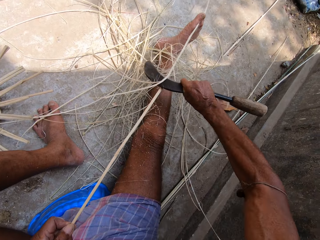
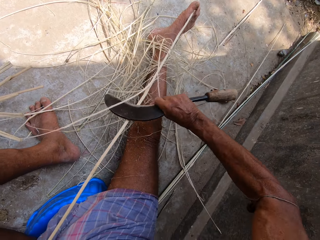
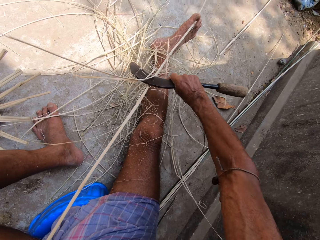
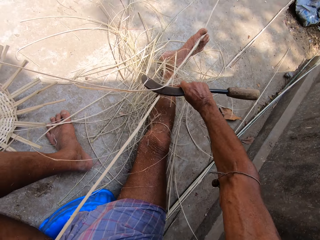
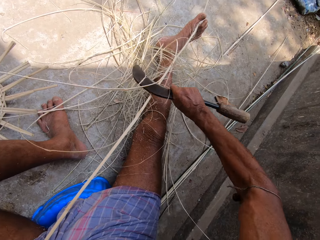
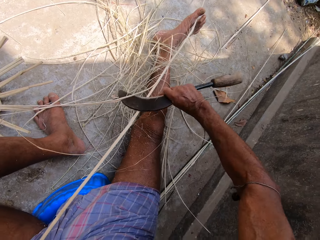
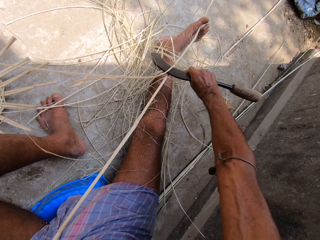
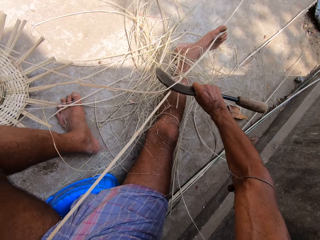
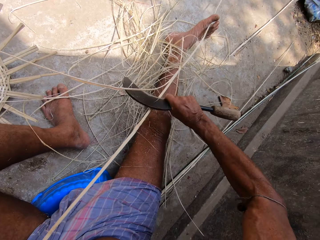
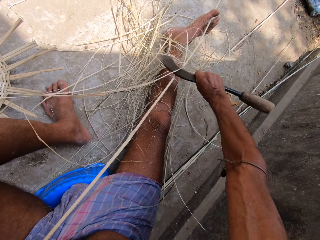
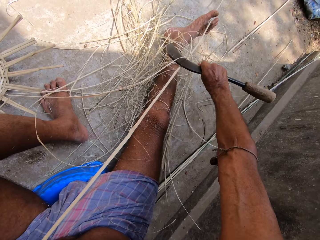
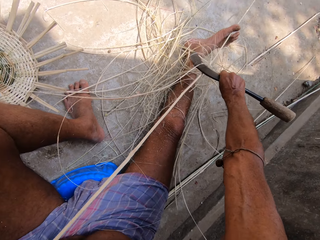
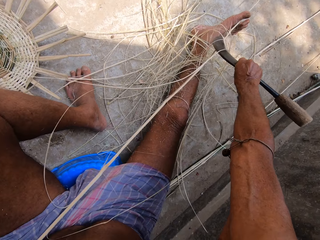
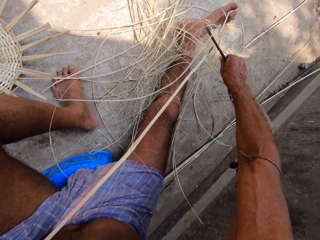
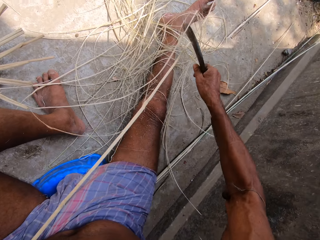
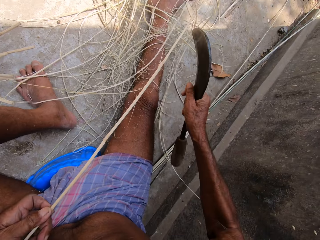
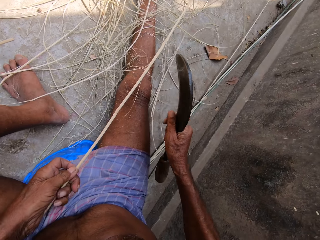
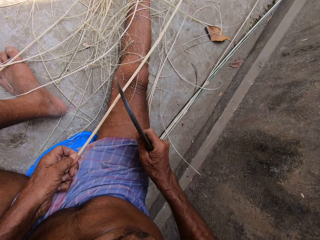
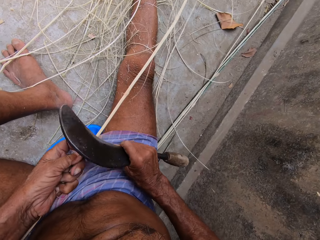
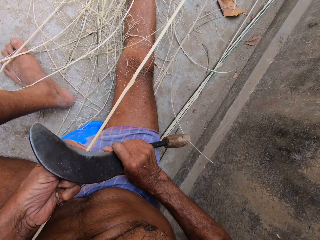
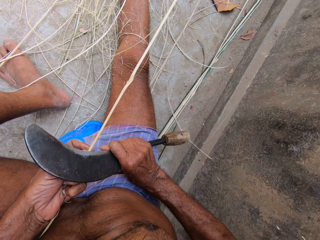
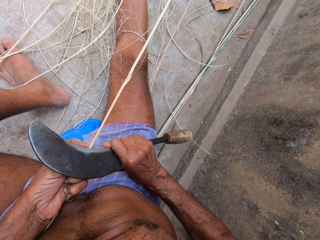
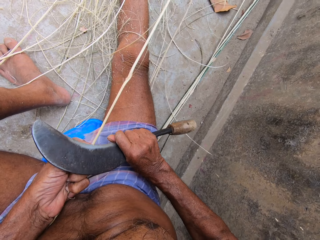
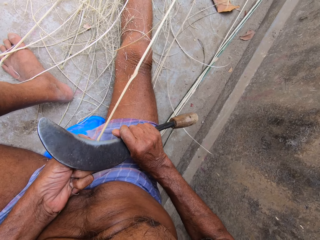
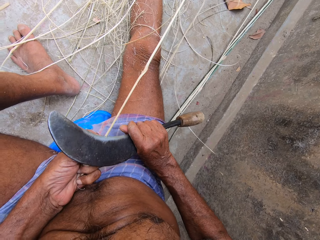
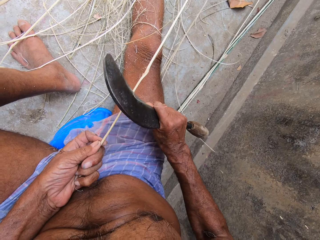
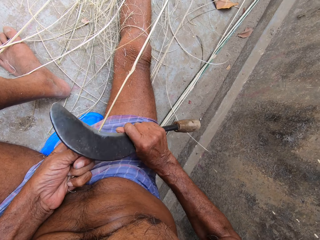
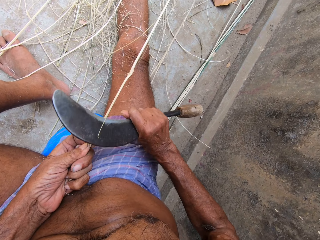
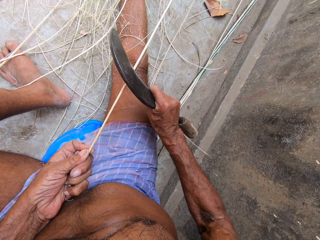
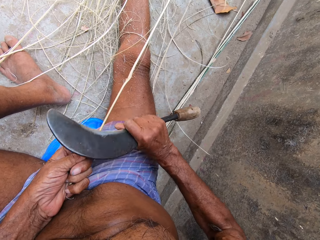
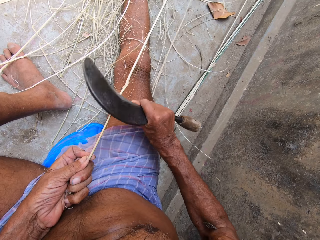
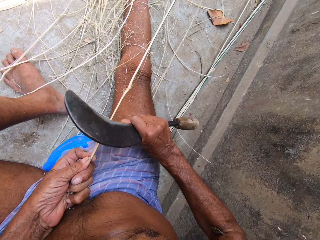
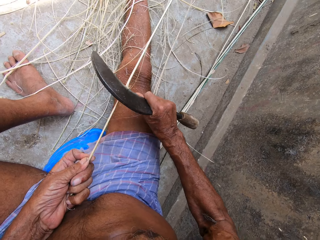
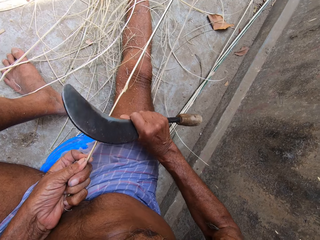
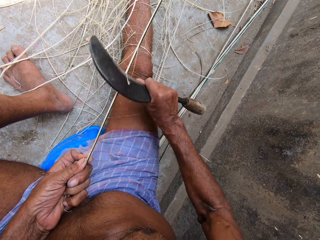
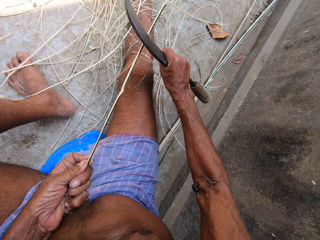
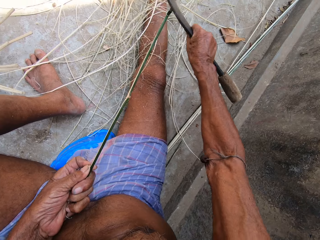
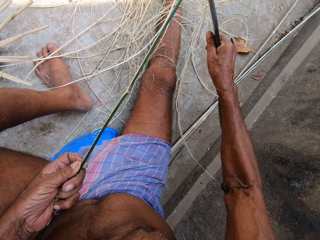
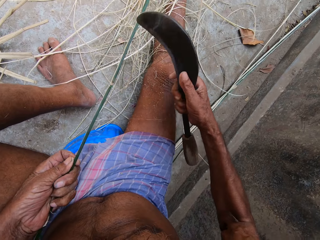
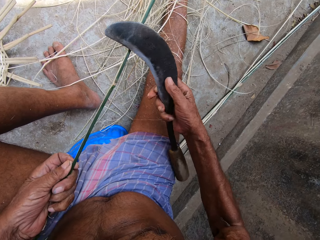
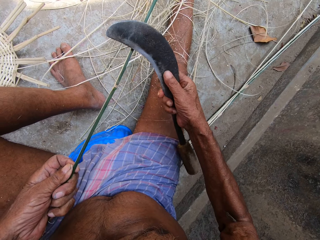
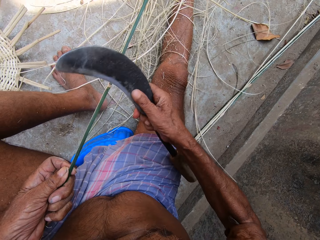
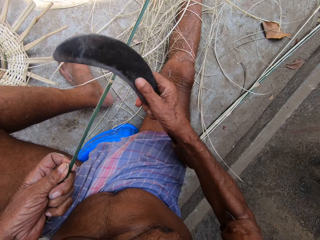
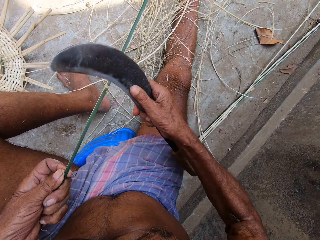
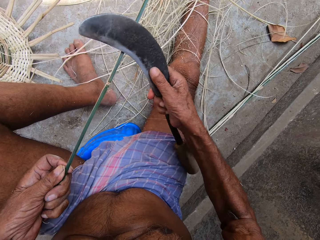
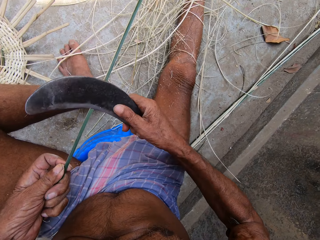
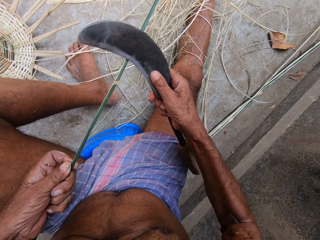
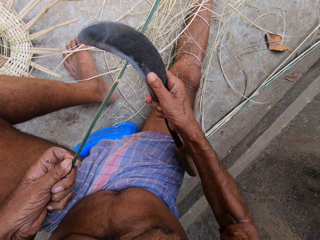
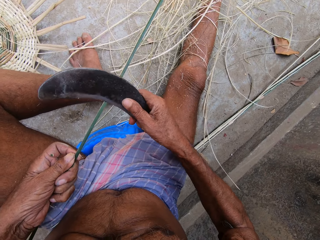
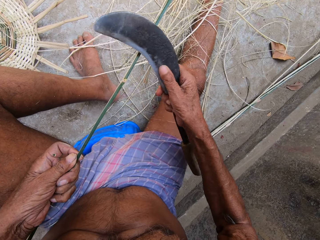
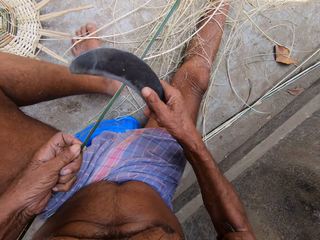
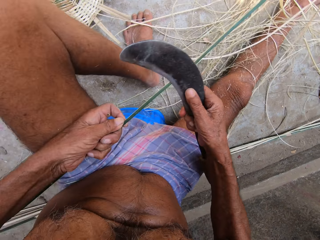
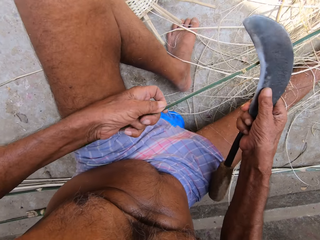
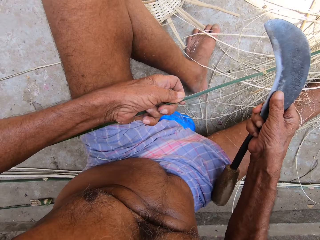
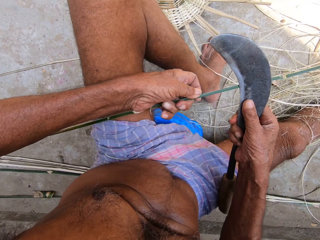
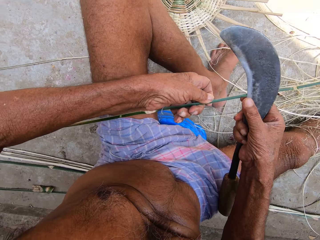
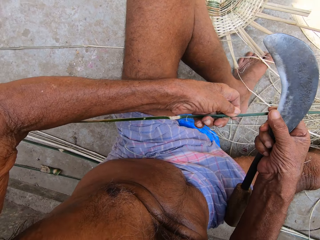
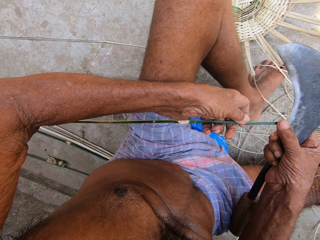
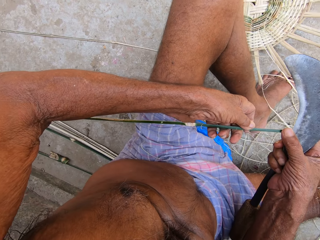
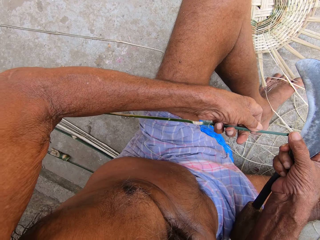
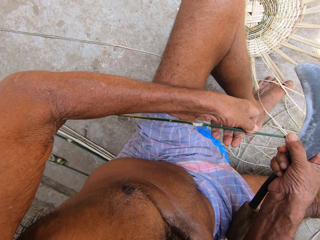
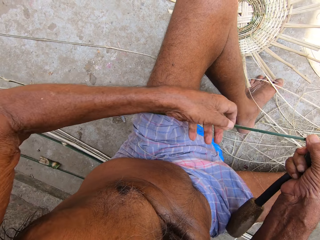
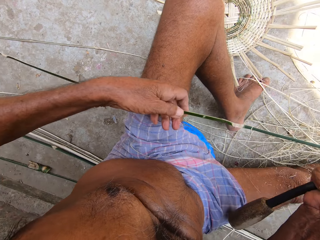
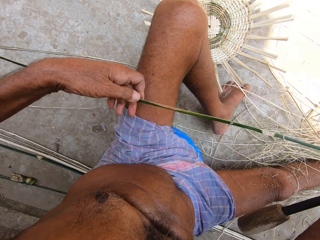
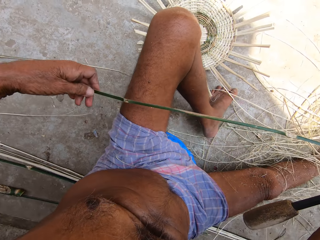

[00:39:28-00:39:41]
The camera wearer scrapes the stick blade. He scrapes it repeatedly. He adjusts the stick with his hands and holds the stick with both hands.

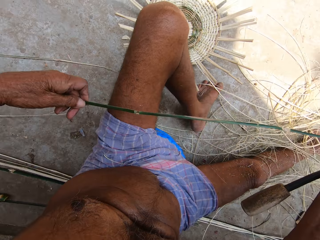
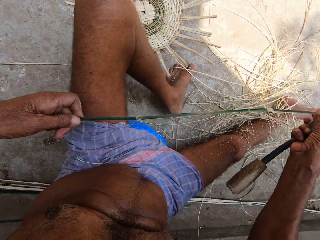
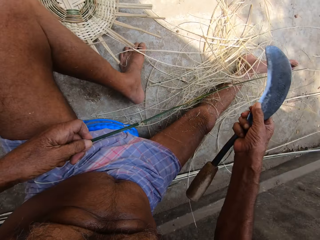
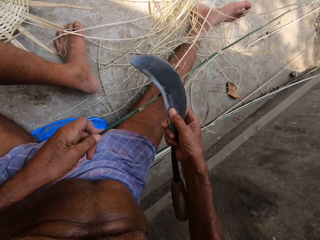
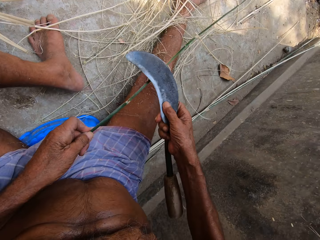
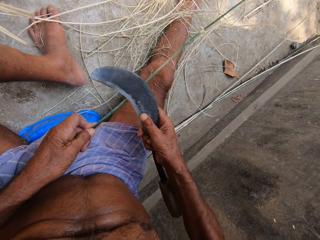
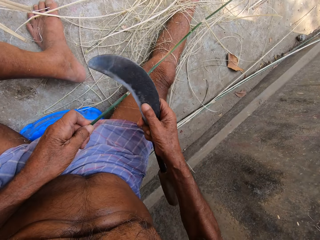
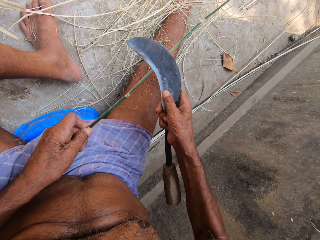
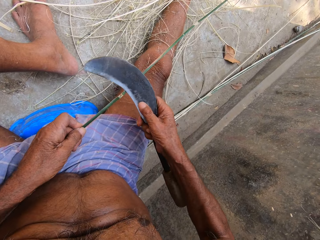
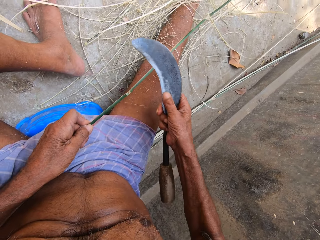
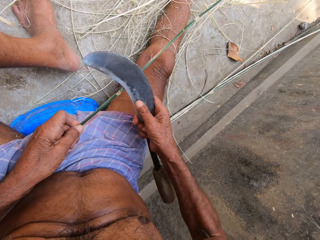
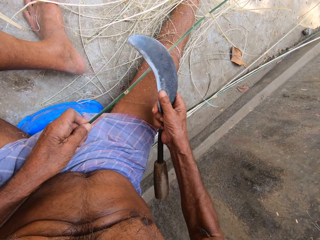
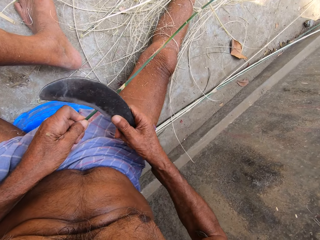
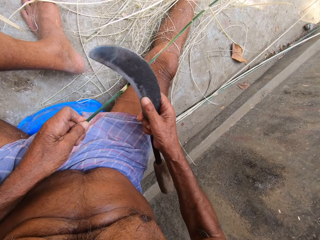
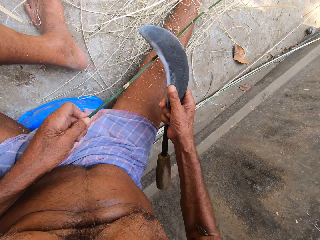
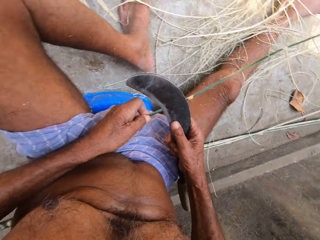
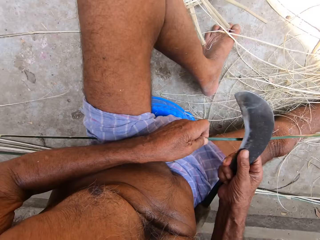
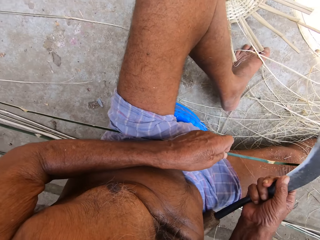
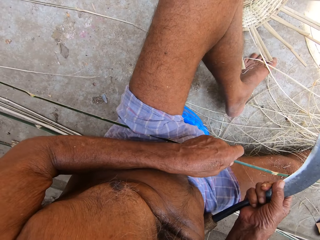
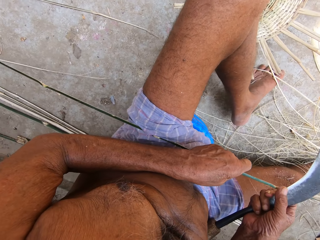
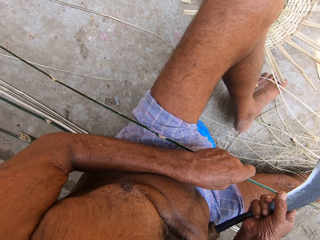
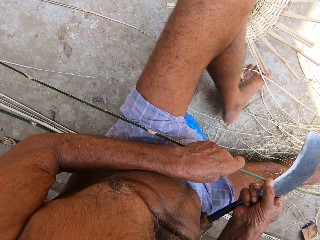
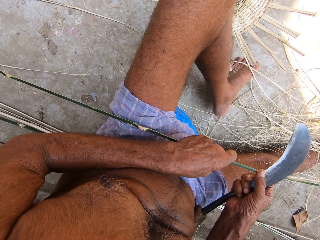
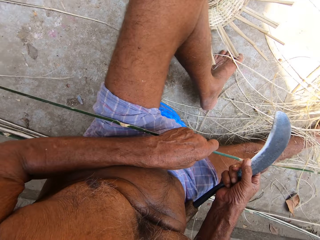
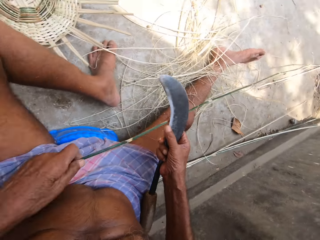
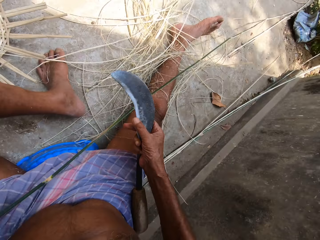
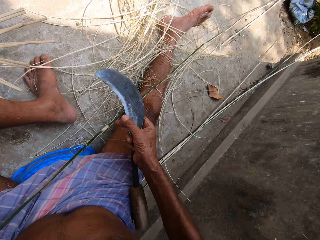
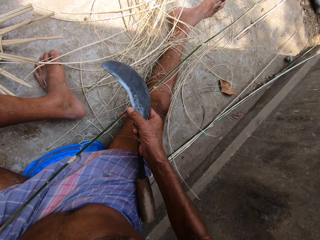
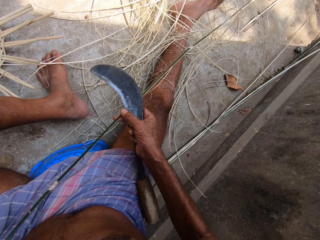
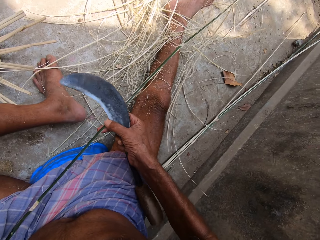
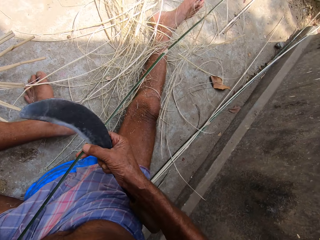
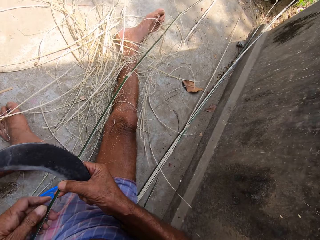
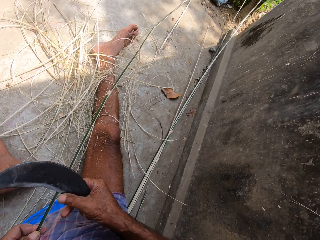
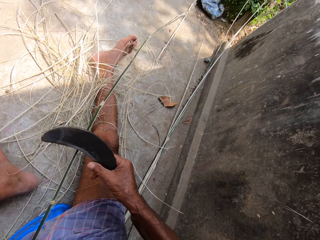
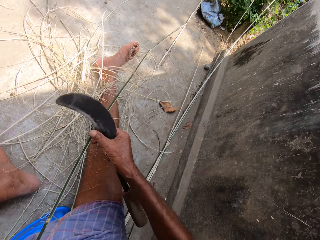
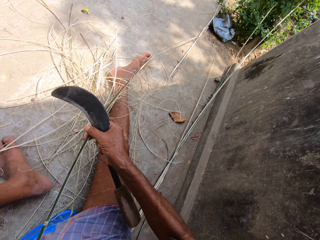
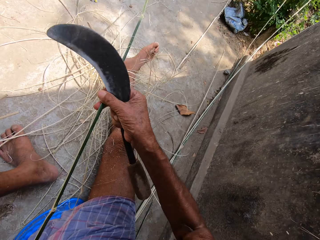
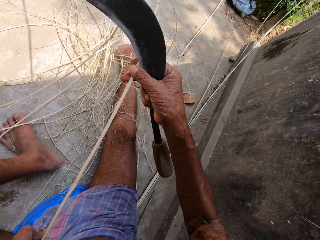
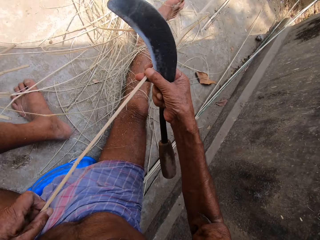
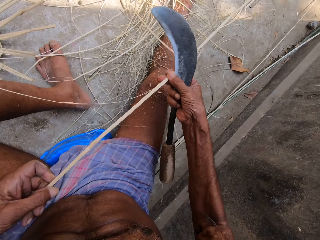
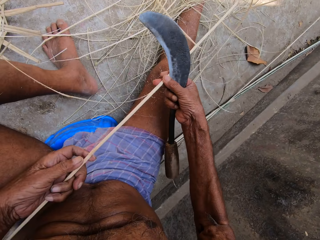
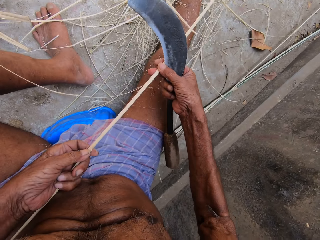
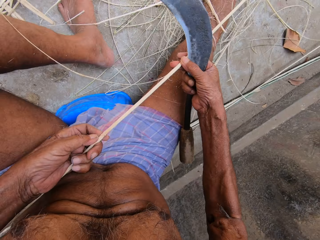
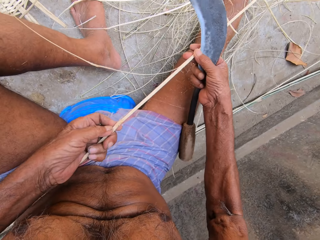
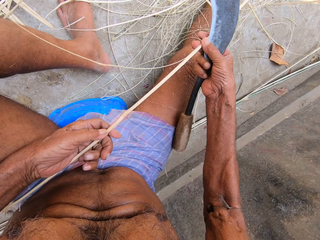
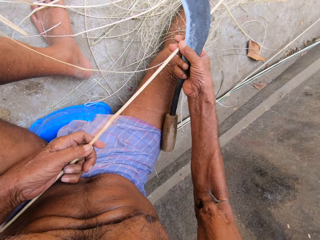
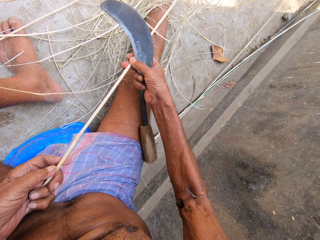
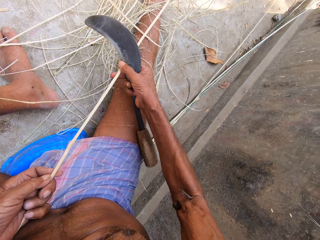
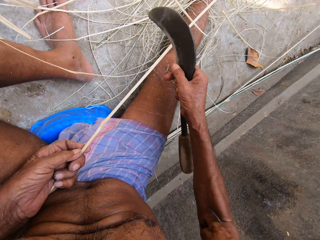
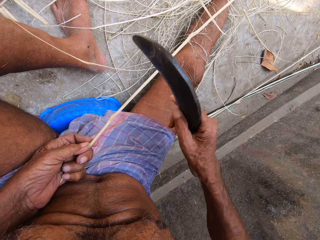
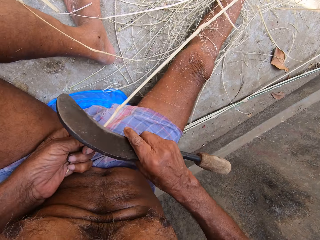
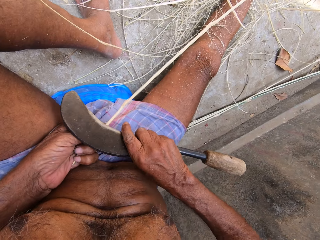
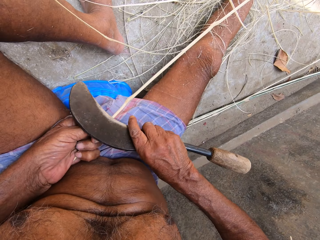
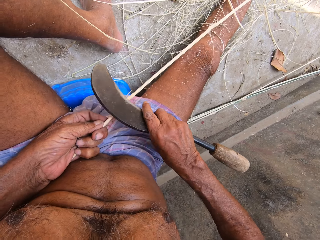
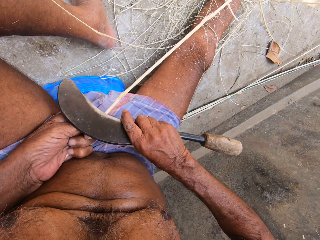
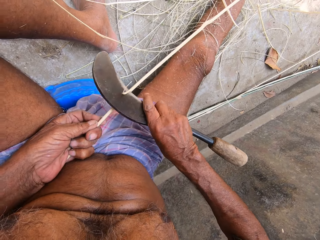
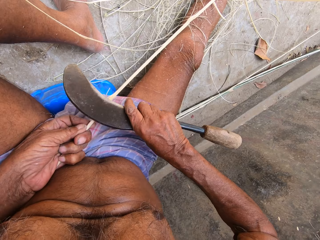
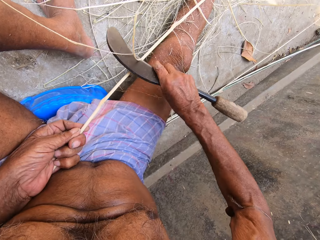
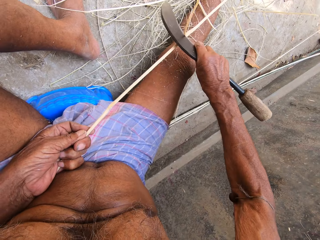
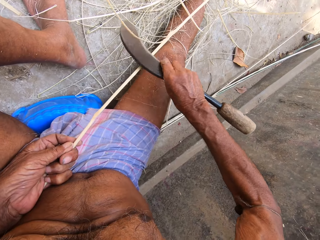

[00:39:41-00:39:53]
The camera wearer peels raffia from the stick in his left hand with the sickle in his right hand. He scrapes the stick blade. He scrapes it again. He adjusts the stick with his hands. He holds the stick with both hands. He holds it repeatedly. He peels raffia from the stick in his left hand with the sickle in his right hand. He scrapes the stick blade.
